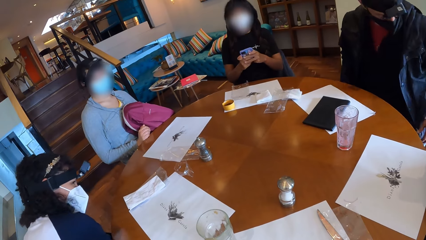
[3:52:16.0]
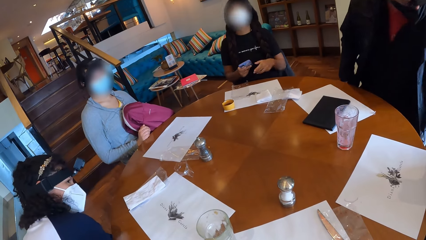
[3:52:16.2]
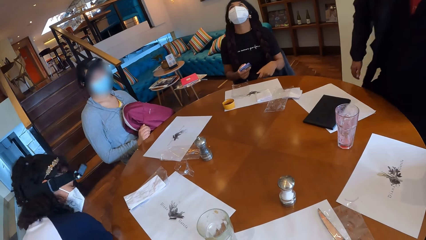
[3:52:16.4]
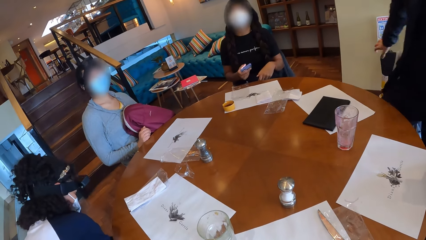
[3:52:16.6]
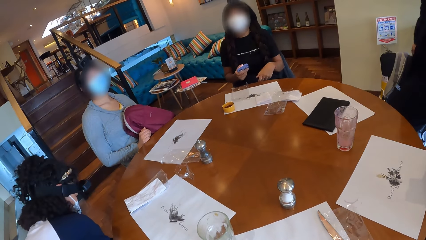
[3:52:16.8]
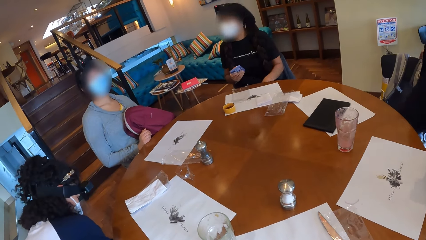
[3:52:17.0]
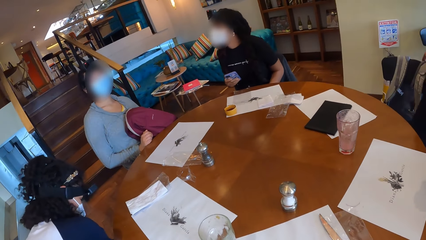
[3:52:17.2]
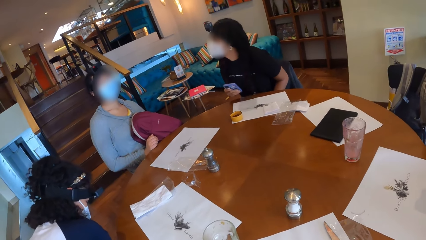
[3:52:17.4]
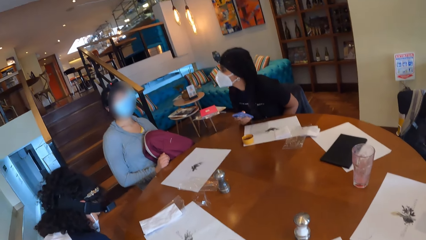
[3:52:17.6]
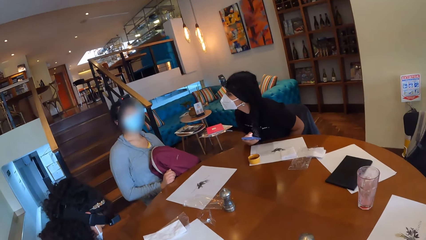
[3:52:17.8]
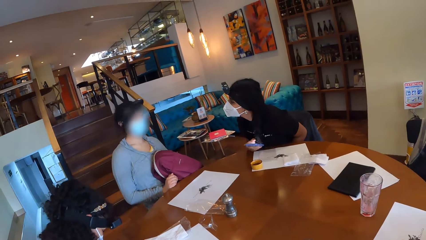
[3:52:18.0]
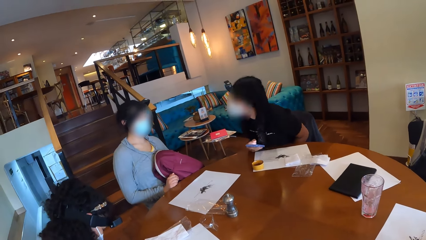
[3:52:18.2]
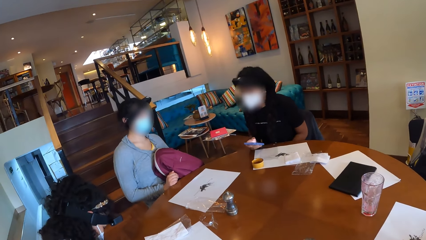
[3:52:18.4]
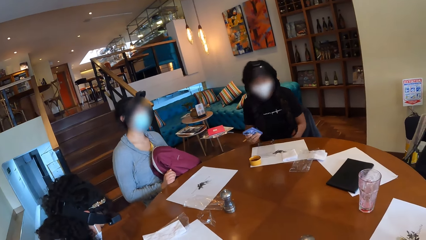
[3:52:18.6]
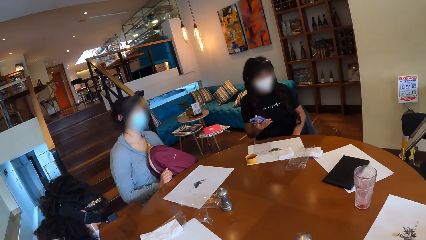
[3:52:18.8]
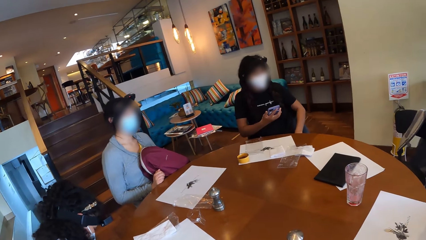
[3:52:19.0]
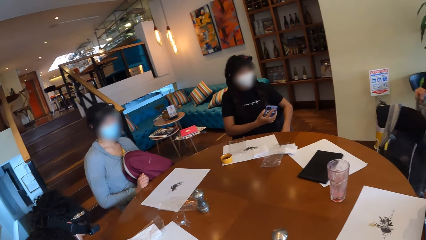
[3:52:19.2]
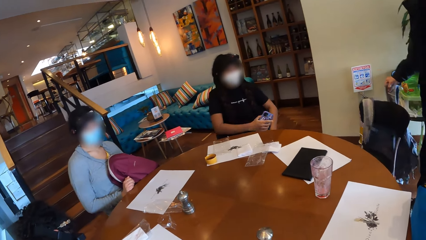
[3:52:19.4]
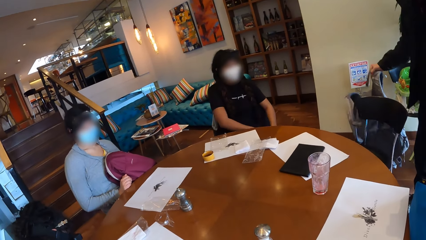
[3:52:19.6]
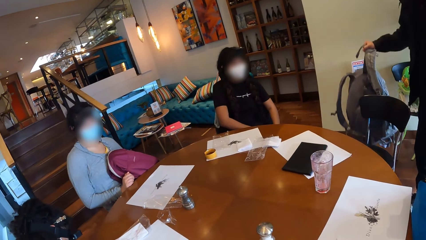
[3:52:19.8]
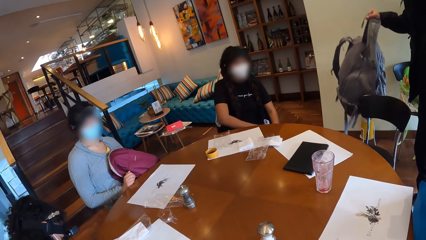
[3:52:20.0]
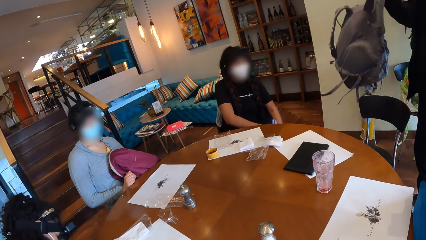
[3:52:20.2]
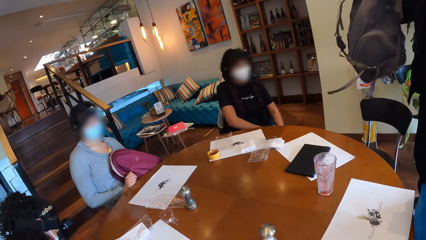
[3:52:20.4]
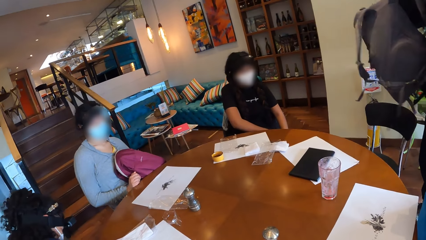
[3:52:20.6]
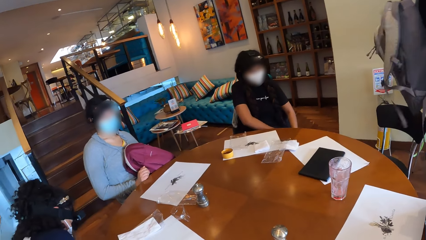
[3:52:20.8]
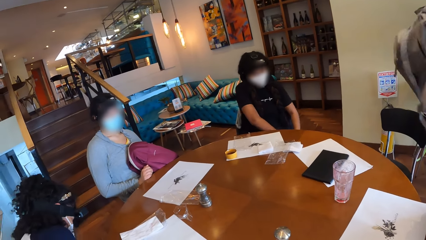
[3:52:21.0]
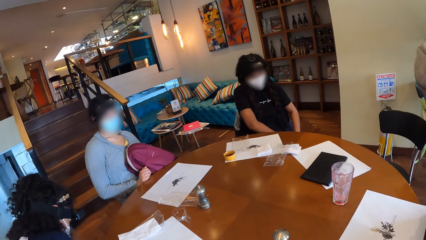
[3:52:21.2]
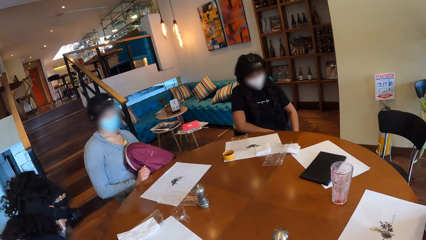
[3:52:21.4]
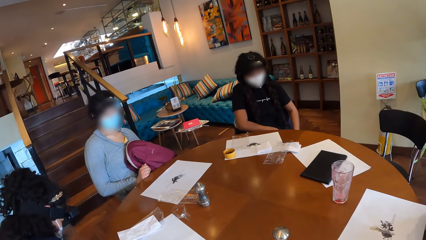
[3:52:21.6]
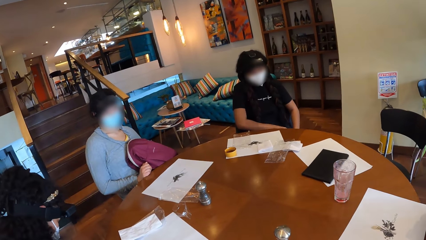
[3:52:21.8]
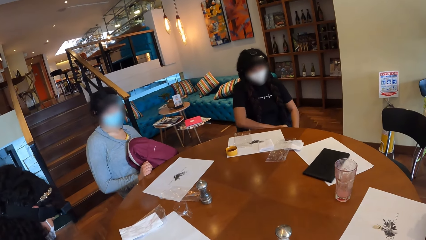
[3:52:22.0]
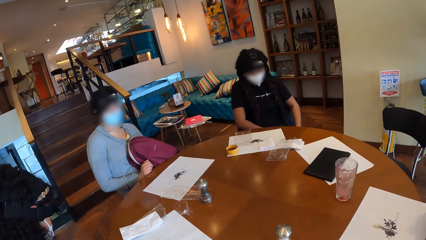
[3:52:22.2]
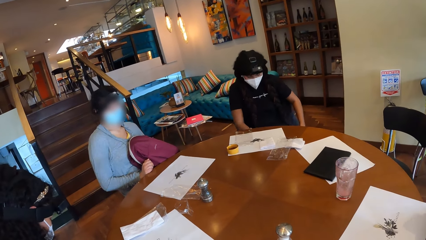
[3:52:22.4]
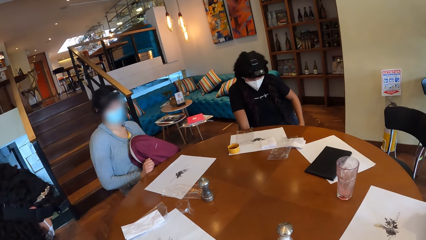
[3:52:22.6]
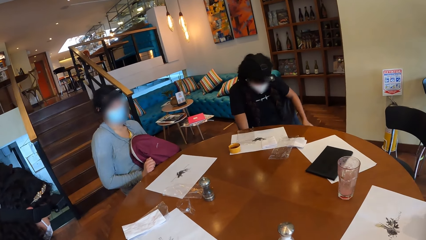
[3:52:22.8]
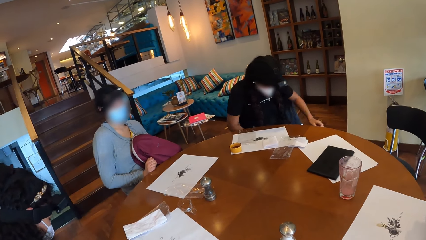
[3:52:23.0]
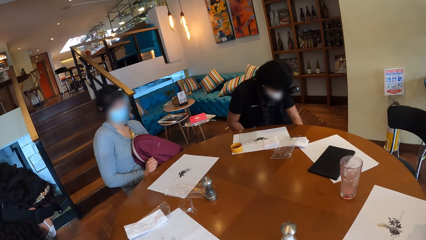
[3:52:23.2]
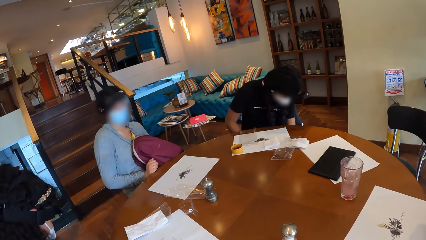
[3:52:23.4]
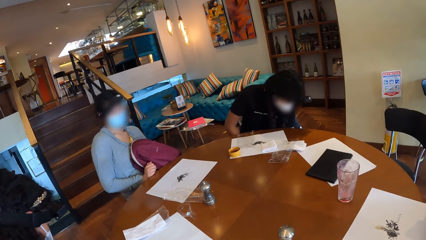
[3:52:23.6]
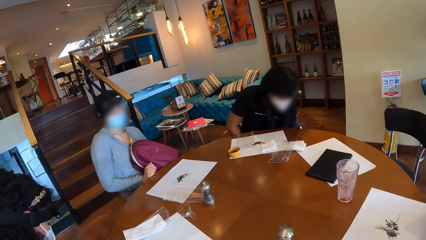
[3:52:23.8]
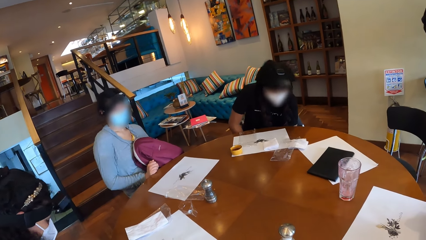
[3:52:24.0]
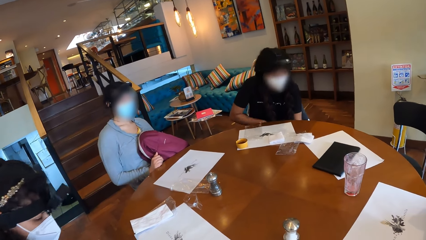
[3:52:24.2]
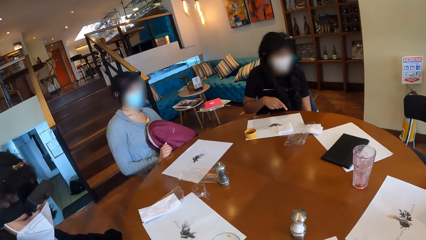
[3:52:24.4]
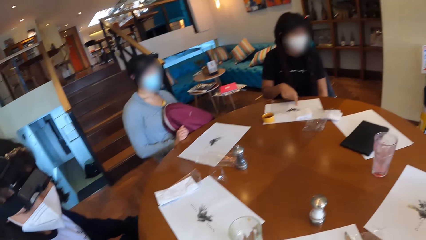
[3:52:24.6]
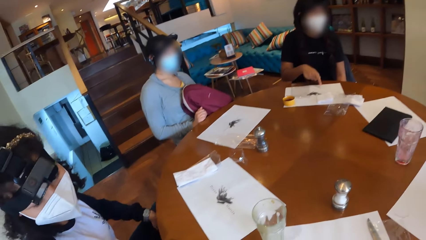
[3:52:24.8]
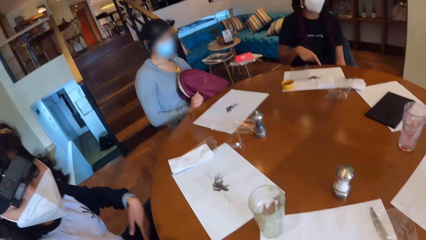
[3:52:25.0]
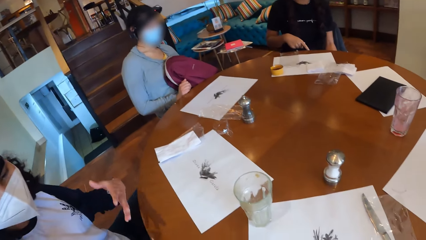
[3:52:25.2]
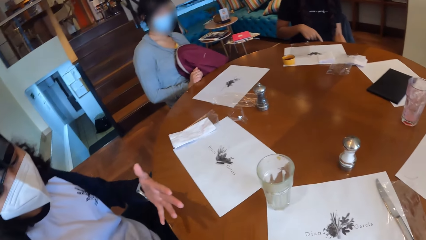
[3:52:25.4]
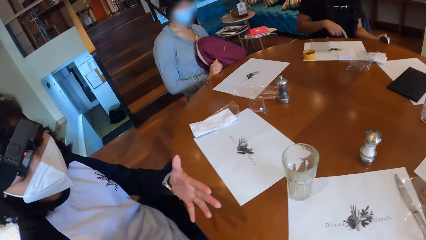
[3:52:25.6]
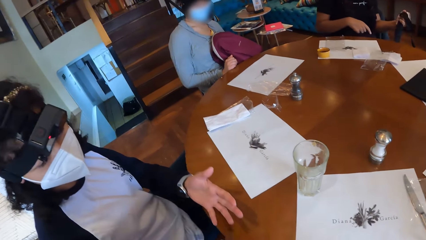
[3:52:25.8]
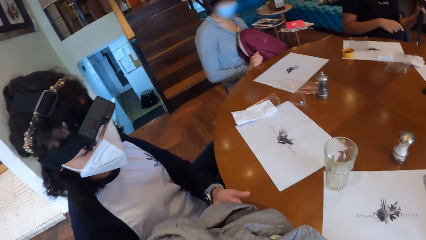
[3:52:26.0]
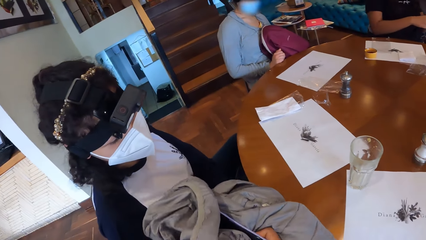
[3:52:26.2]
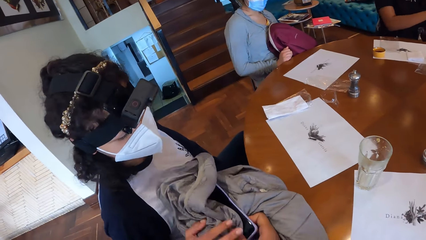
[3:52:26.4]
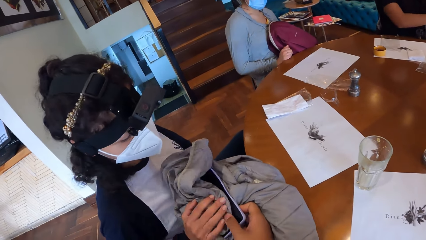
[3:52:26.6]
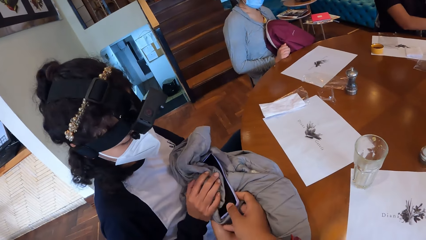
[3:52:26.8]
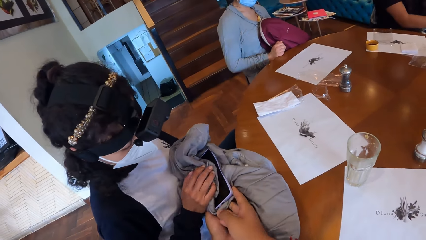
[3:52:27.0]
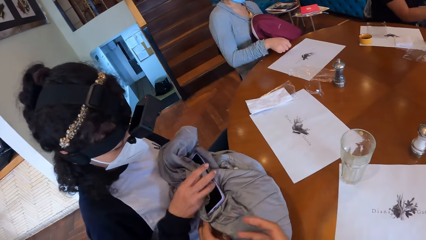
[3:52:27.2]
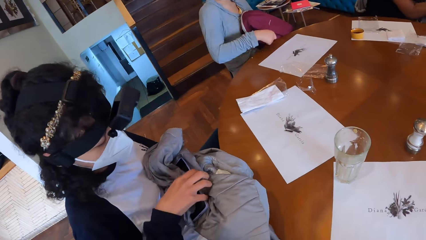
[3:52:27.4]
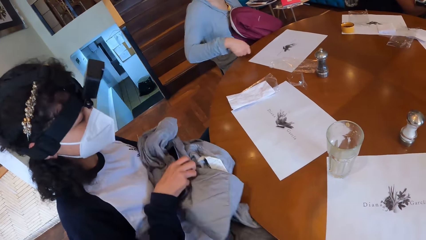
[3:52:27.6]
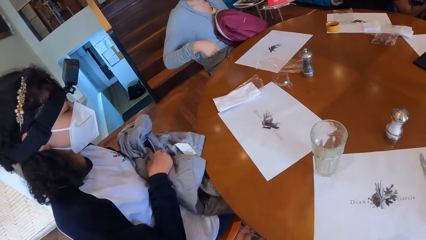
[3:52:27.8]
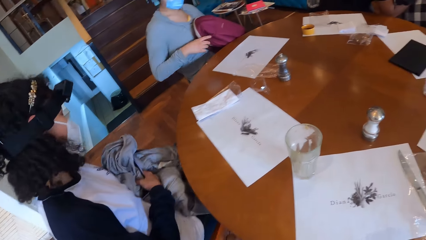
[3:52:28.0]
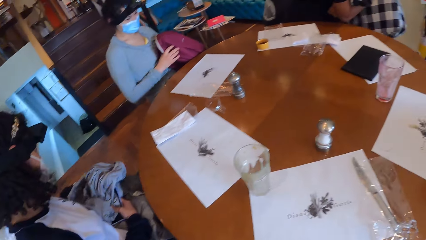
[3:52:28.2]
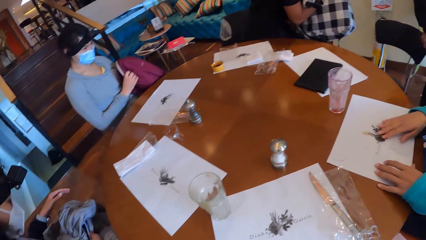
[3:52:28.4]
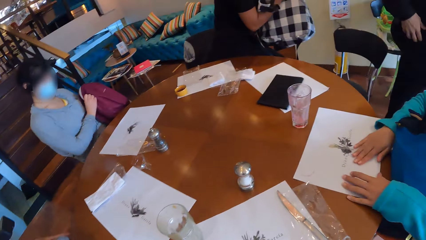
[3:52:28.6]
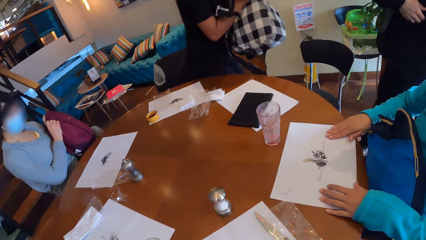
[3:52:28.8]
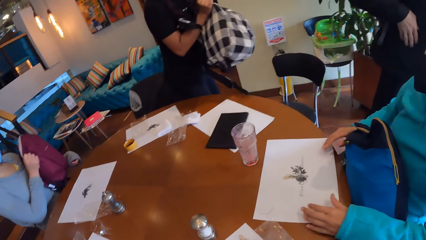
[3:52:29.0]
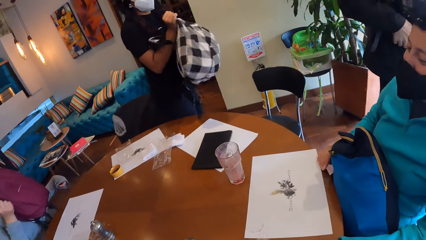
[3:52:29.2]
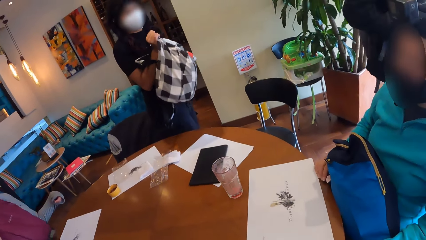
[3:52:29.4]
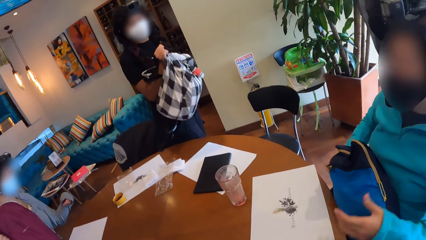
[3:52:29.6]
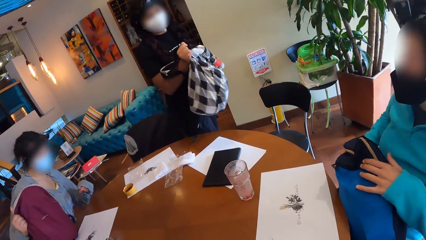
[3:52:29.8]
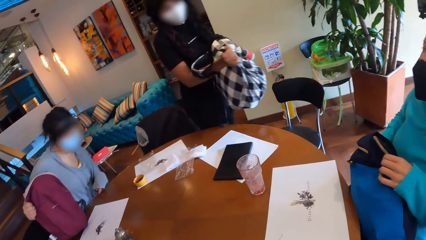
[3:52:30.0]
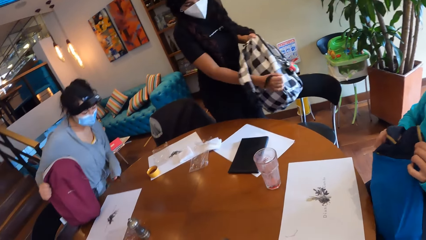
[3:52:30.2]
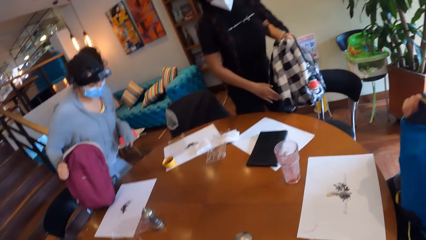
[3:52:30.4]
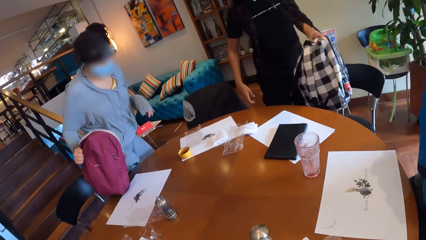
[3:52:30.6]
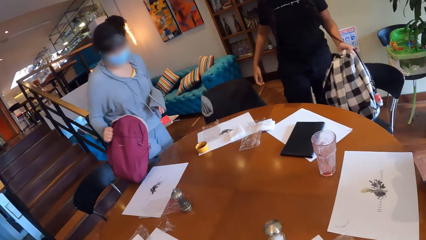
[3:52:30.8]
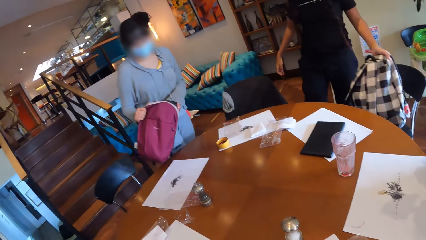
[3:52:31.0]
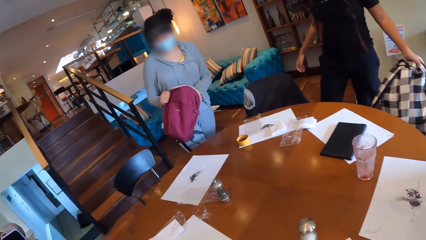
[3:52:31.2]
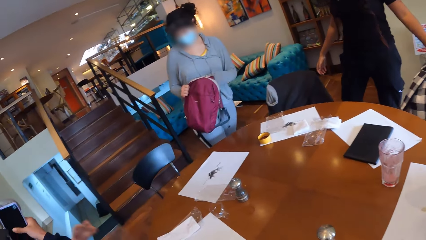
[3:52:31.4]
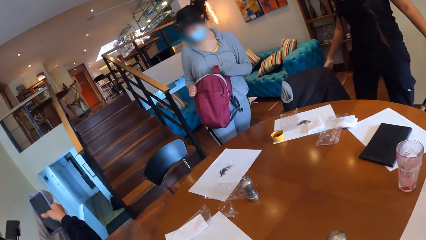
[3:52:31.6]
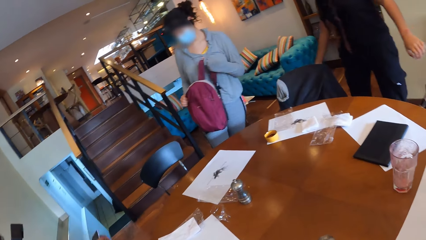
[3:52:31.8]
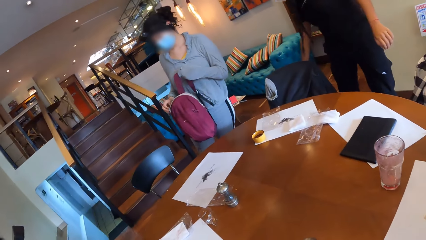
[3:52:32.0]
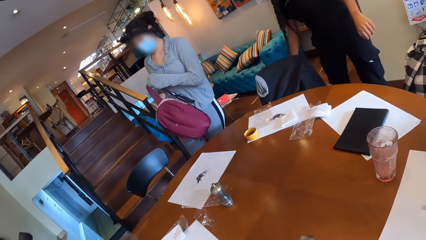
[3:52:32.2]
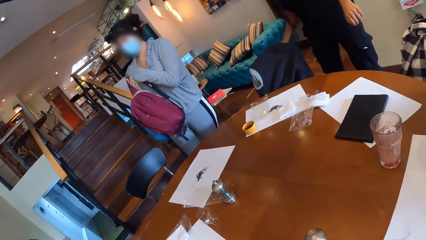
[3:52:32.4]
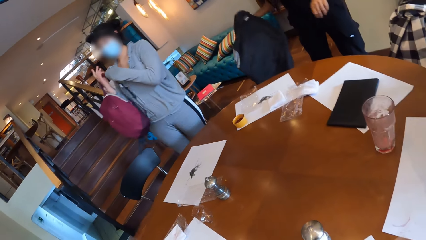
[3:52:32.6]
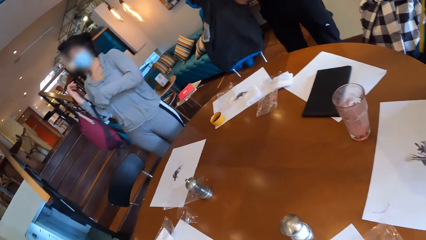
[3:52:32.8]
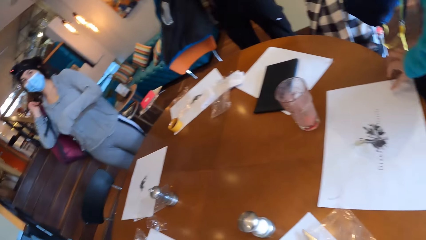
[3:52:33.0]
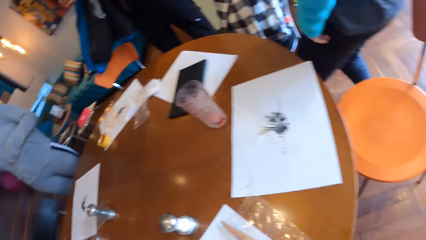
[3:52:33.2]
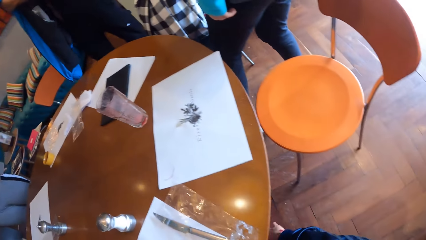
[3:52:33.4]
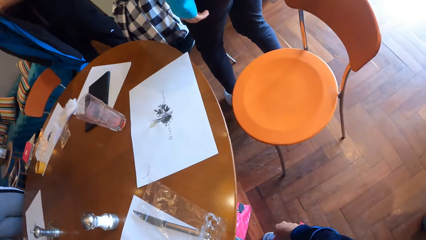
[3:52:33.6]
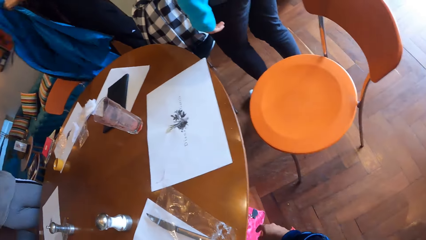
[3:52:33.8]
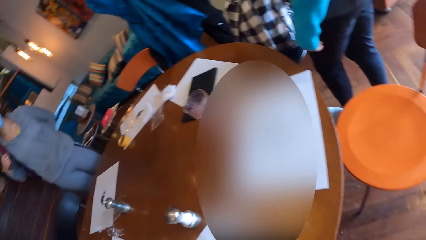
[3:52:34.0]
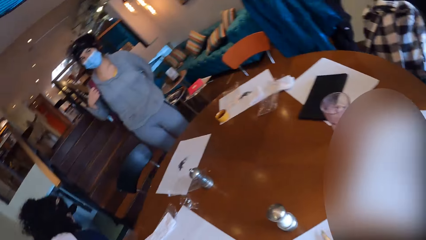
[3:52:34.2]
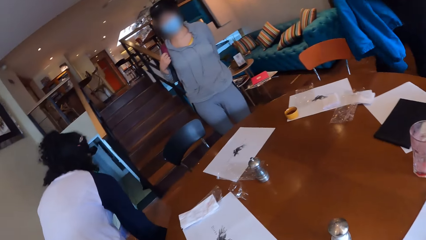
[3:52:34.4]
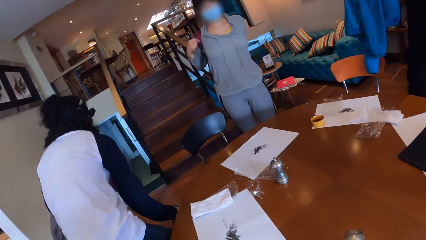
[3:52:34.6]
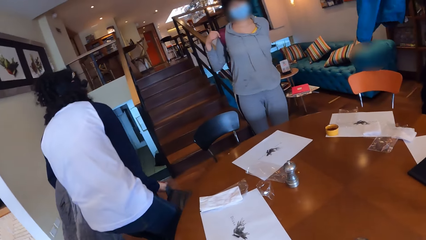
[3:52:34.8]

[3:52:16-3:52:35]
The man stands up from his seat. The man takes his backpack from his seat with his right hand. The camera wearer gives a woman the jacket and a phone with her hands. Another woman stands up from her seat with a bag in her hands. The camera wearer turns around the restaurant. A third woman stands up from her seat with her backpack in her right hand. The second woman drops the bag on the seat with her left hand. The third woman wears her backpack to her back with her hands. The second woman picks a jacket on her seat with her right hand.
